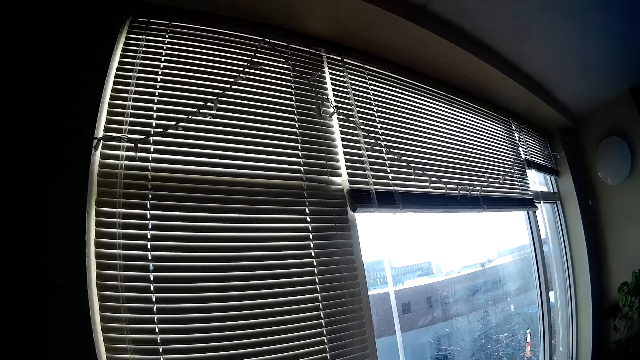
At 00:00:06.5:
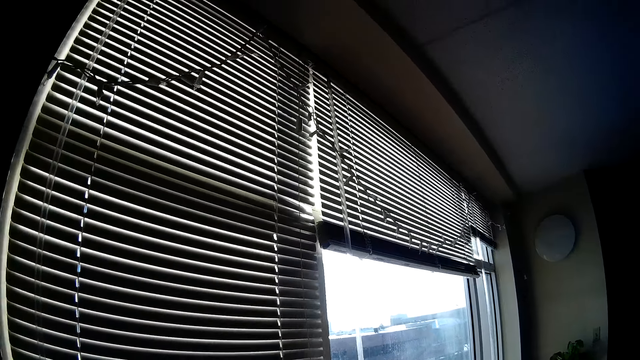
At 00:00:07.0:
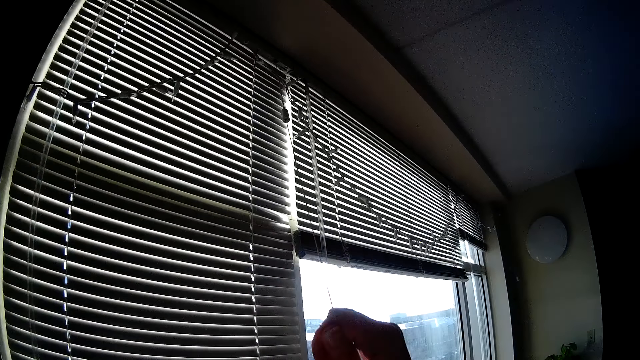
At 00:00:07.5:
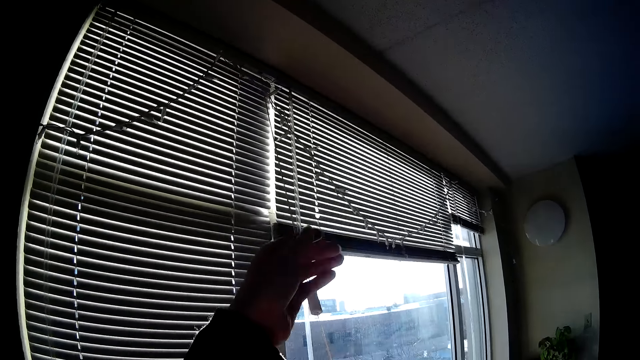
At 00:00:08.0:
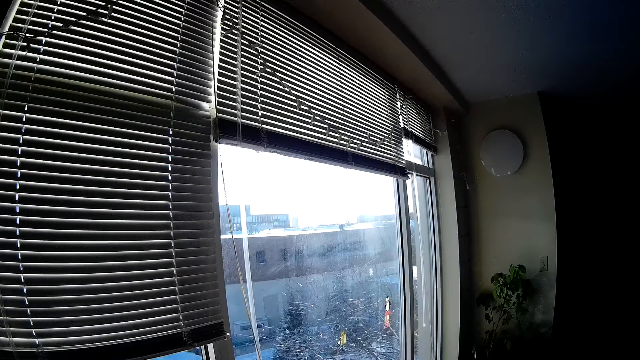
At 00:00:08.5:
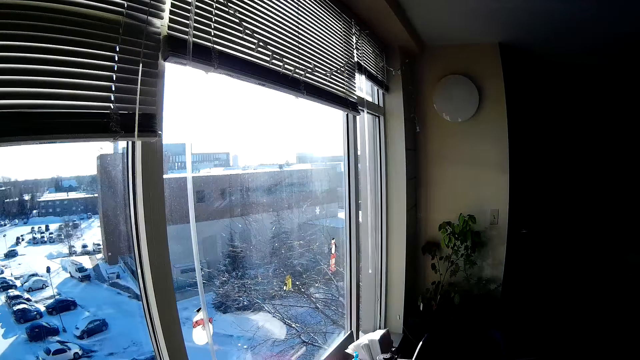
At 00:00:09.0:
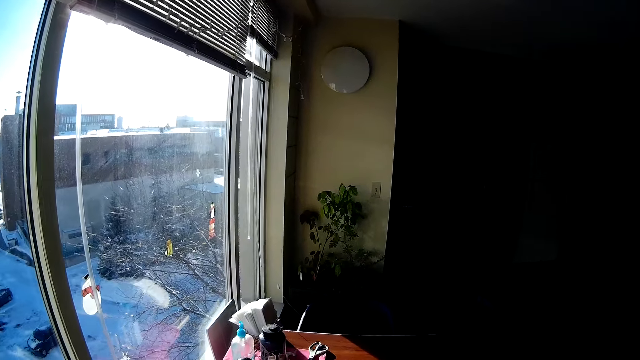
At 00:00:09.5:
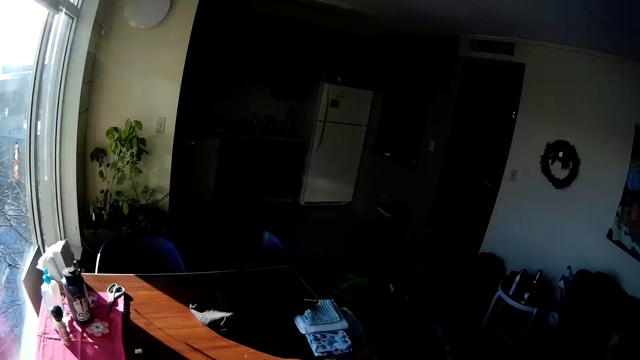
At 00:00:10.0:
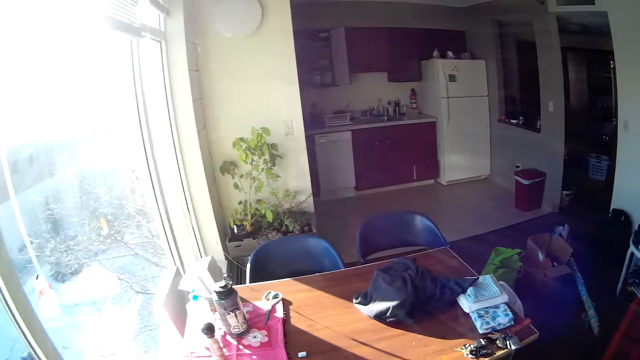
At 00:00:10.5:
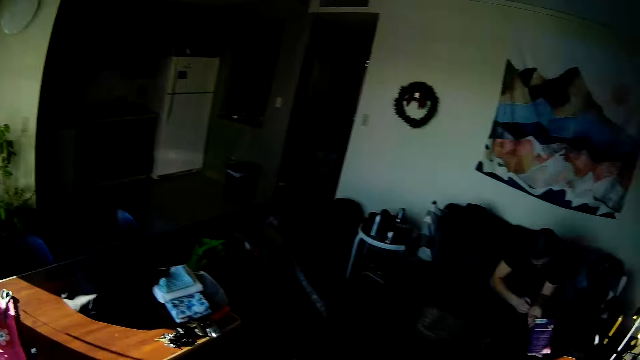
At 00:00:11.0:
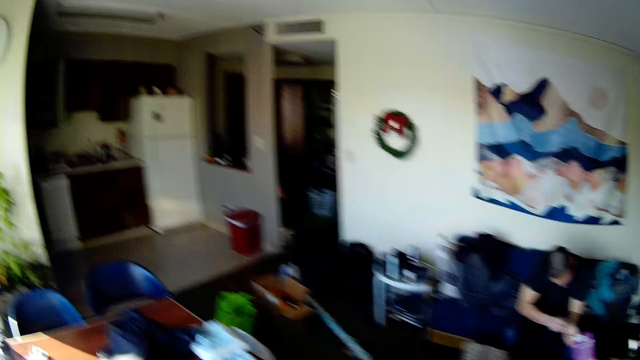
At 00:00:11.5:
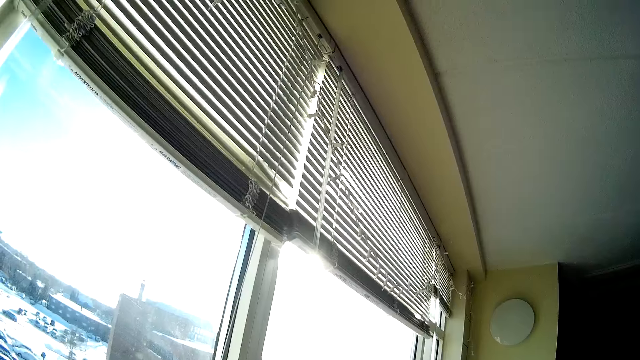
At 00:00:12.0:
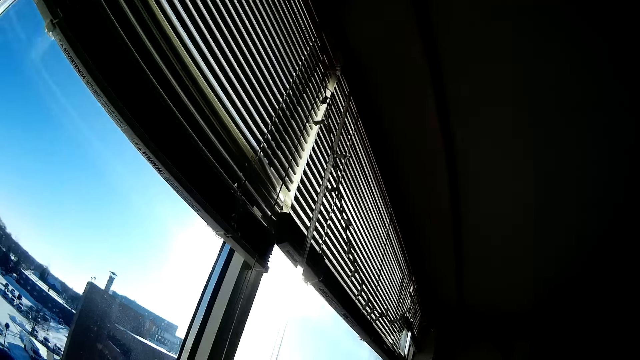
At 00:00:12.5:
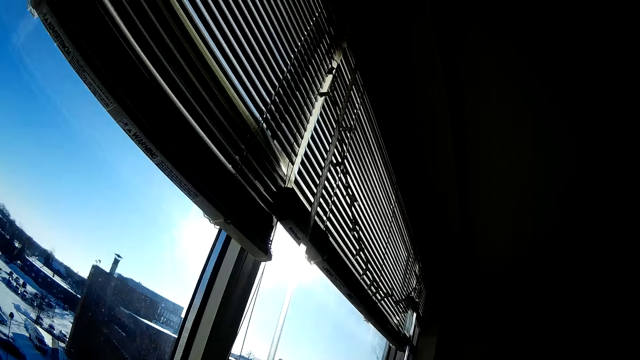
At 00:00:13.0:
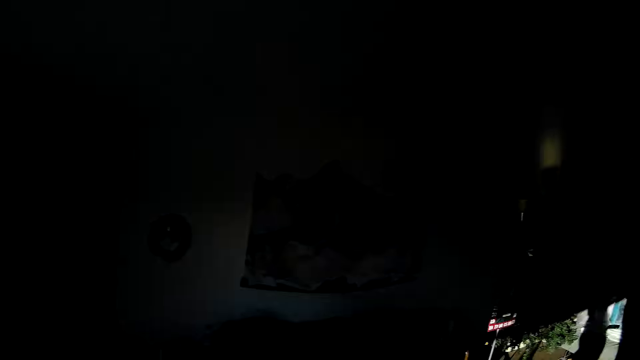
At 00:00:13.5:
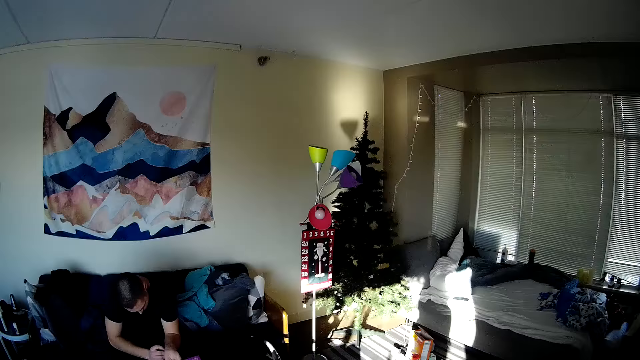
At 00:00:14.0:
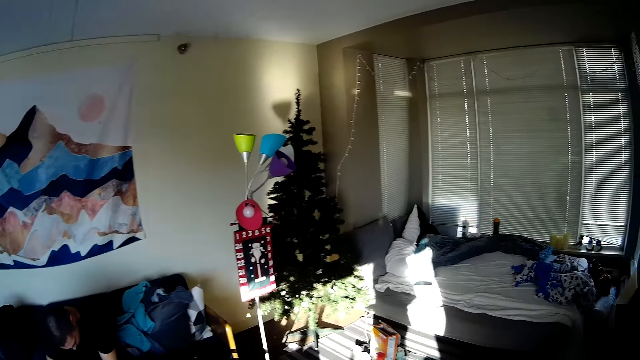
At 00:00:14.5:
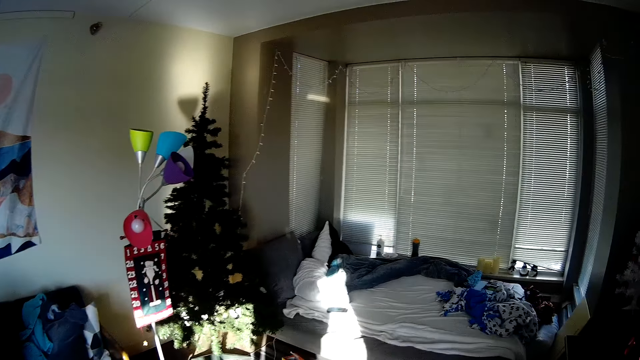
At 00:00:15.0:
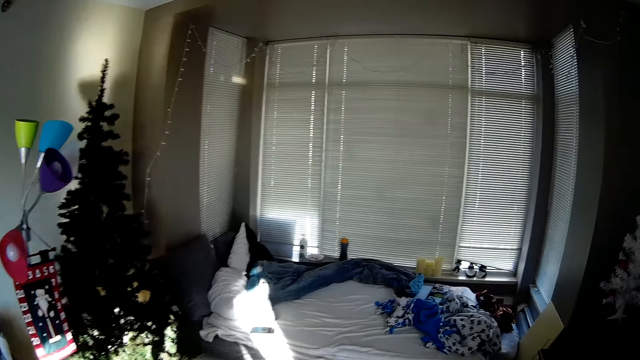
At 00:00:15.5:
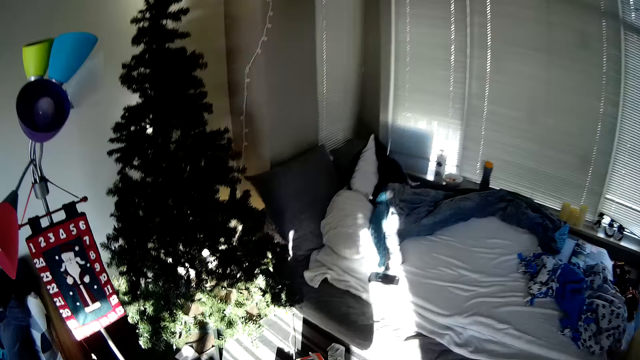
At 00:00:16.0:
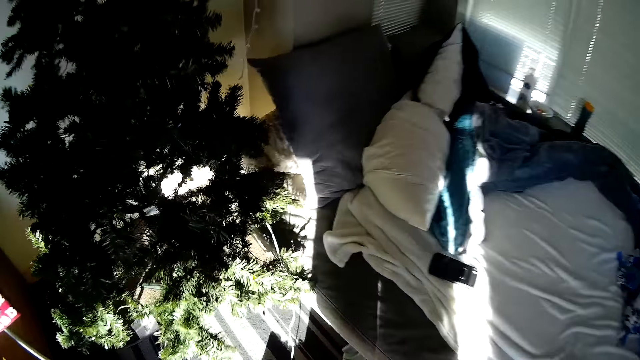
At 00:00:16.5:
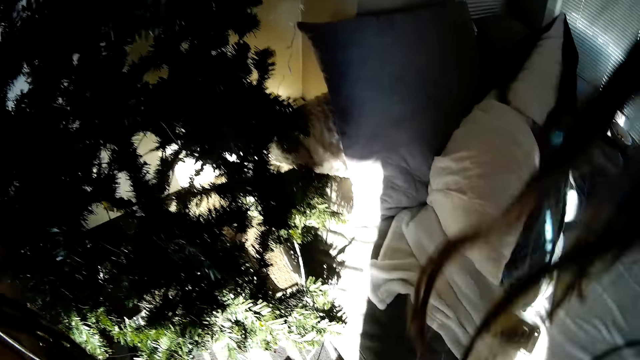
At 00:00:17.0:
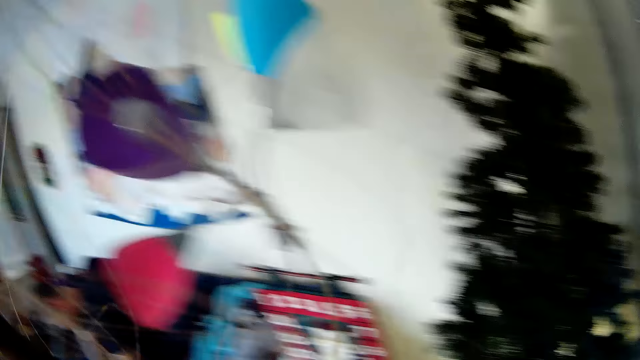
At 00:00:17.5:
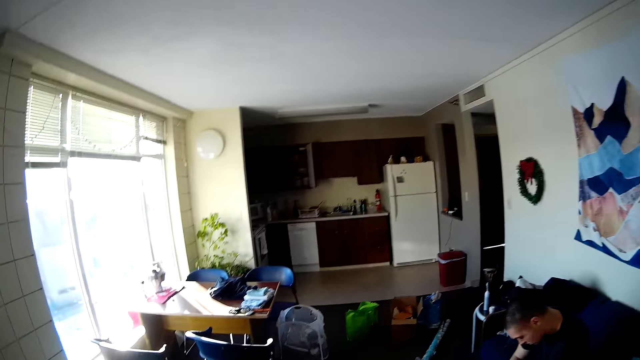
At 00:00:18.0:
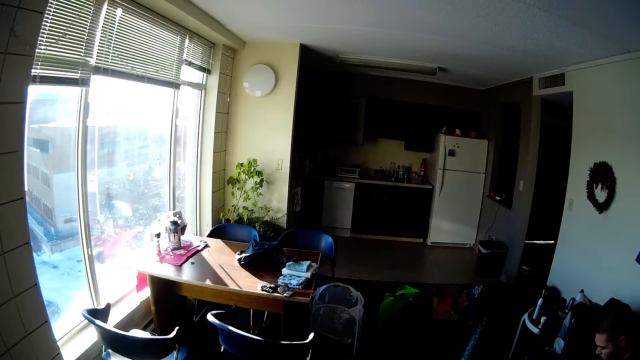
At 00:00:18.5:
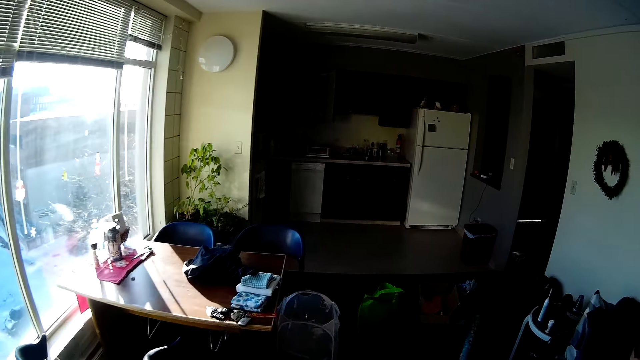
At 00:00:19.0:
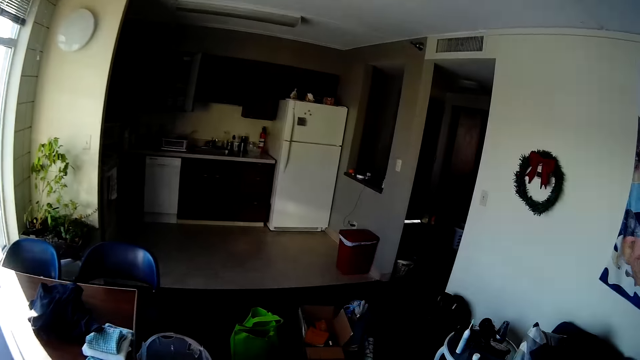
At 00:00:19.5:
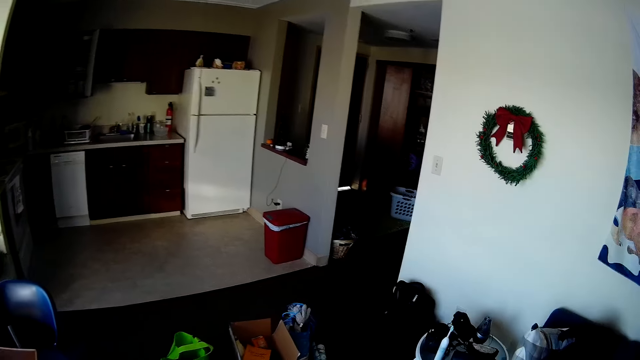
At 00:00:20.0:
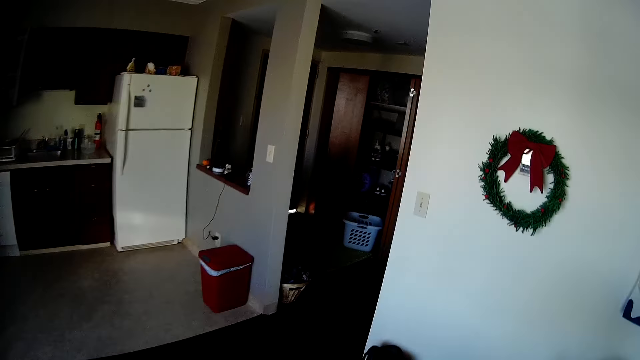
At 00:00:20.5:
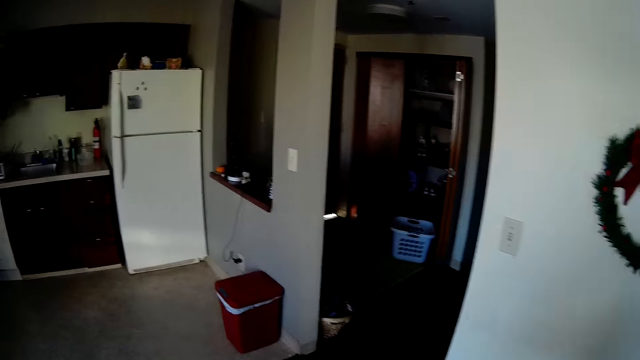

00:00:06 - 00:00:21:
The camera wearer opens the blind folder or window shears. They look around. They open the blind folder. They walk around. They bend down. They pick something. They walk around.

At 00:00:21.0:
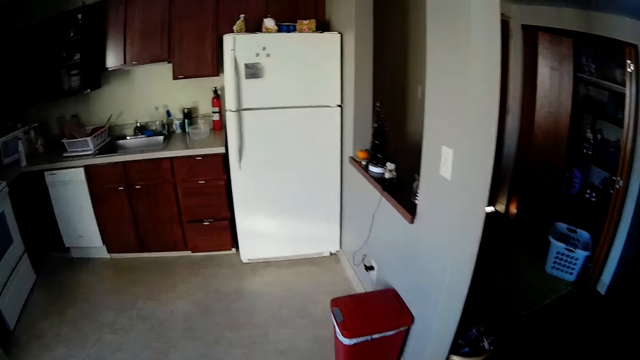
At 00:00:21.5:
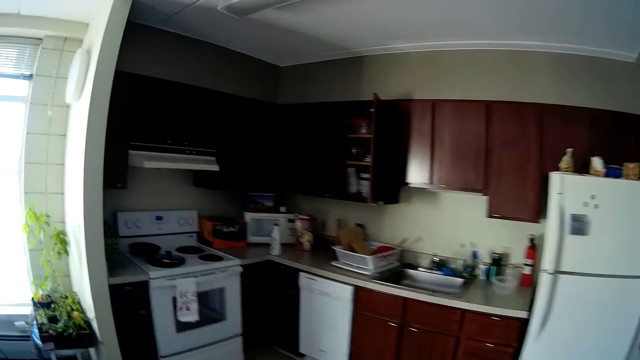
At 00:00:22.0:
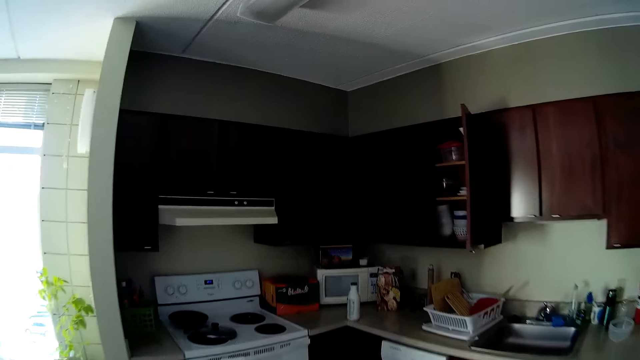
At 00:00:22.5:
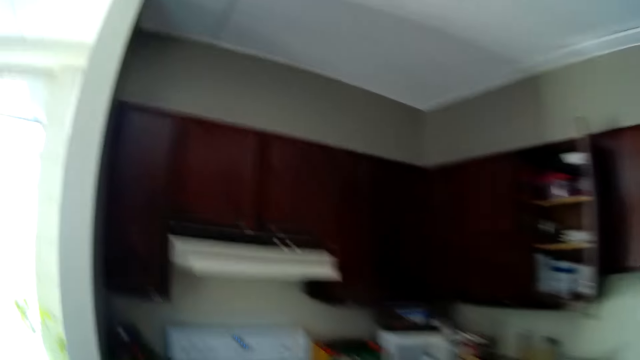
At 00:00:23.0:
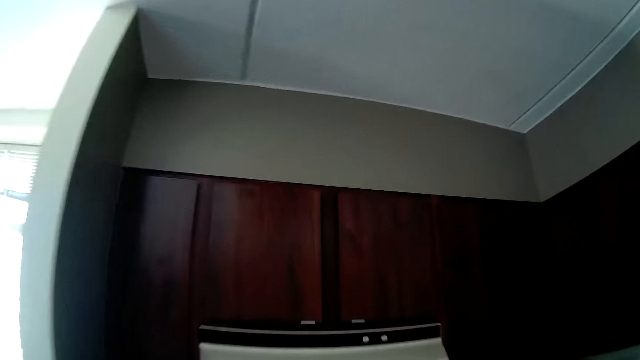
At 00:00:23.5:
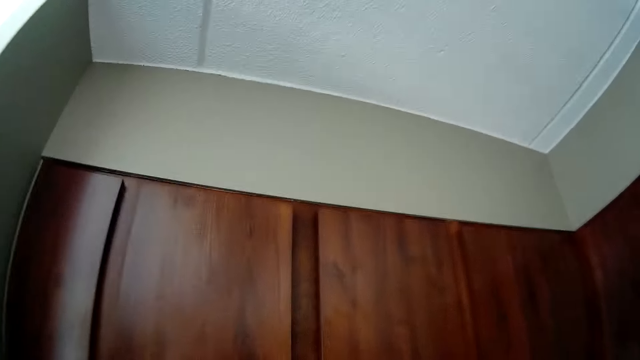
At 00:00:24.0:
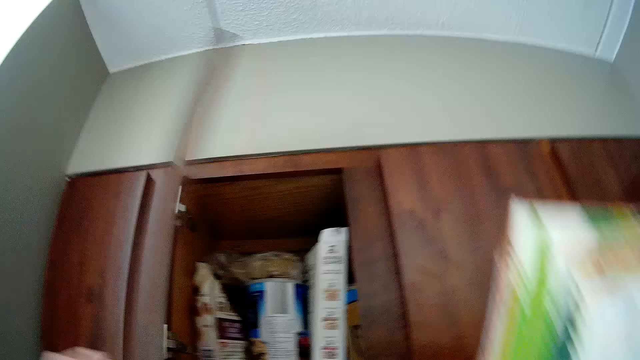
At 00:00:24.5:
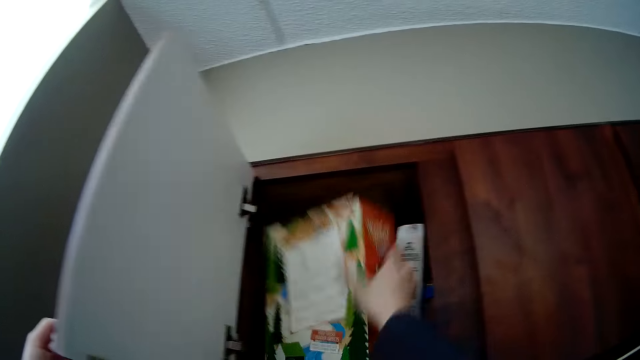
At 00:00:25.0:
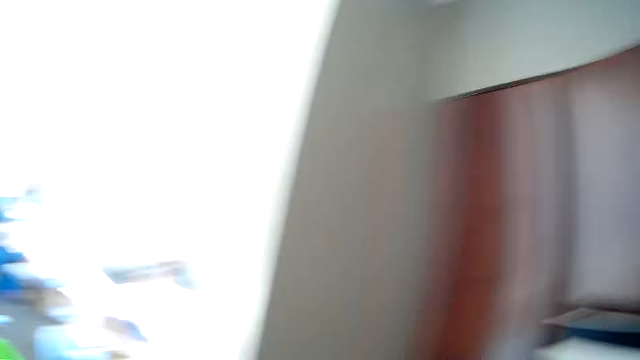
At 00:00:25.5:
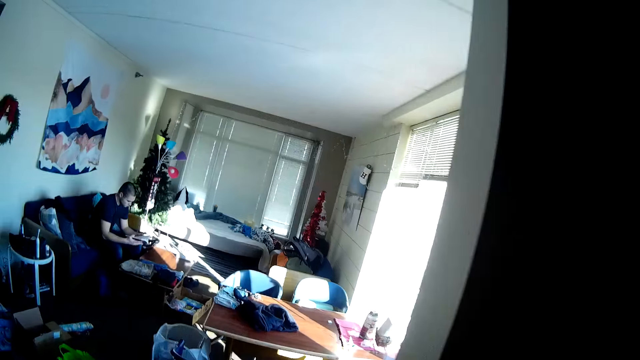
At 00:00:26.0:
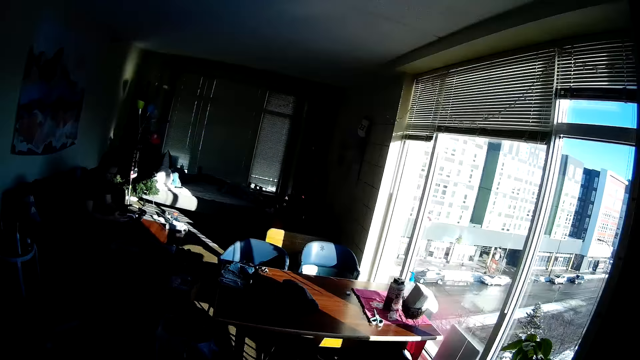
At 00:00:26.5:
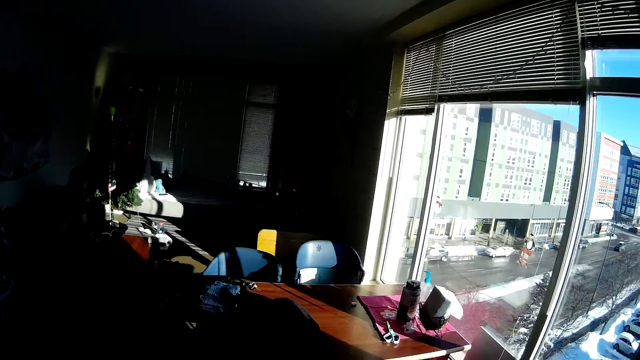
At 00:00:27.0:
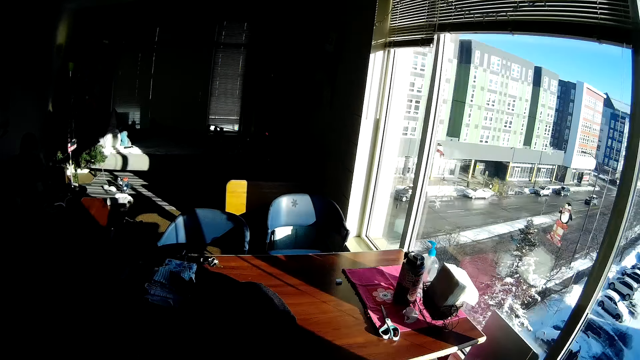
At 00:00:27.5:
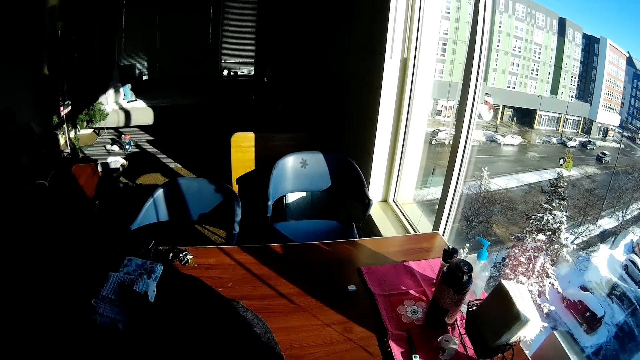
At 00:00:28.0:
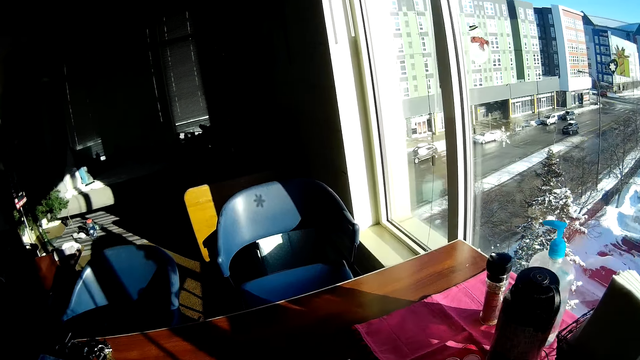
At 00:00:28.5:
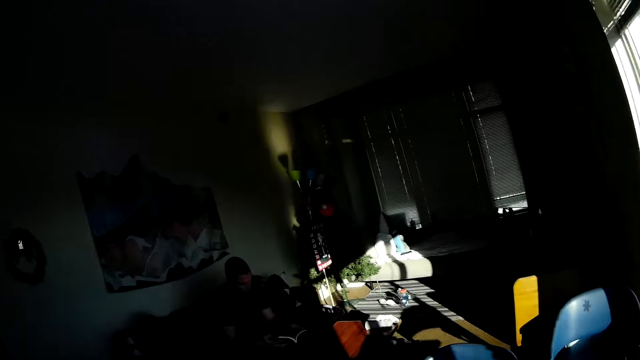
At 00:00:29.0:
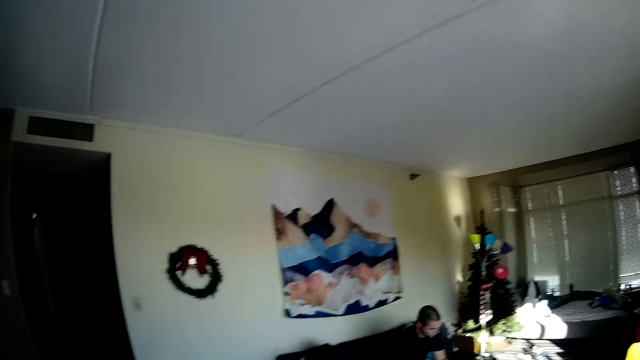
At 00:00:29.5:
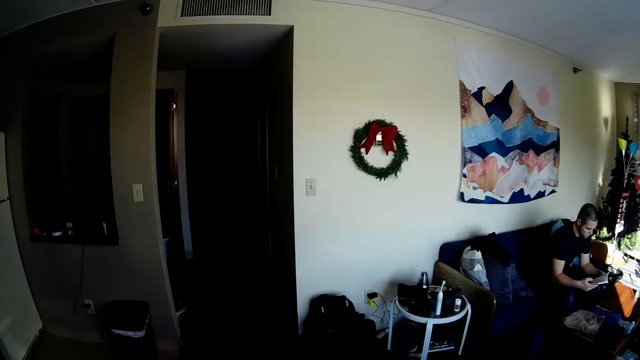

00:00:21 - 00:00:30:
The camera wearer opens a drawer. They put a box on the cupboard. They walk around.
